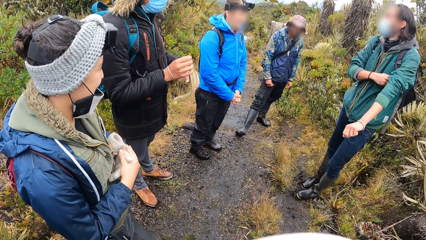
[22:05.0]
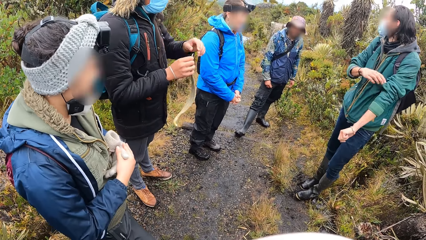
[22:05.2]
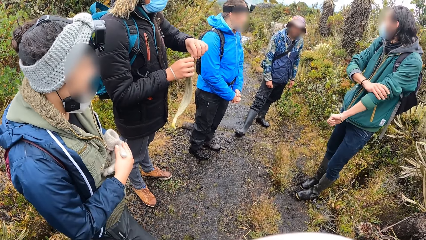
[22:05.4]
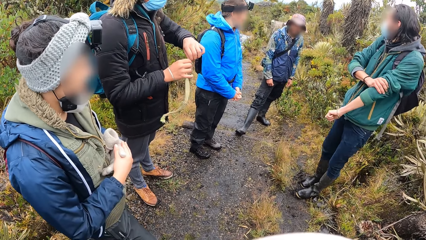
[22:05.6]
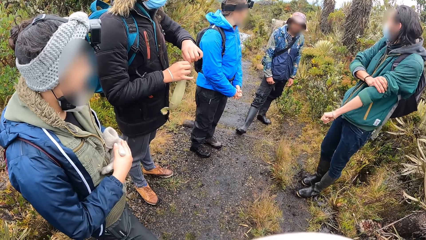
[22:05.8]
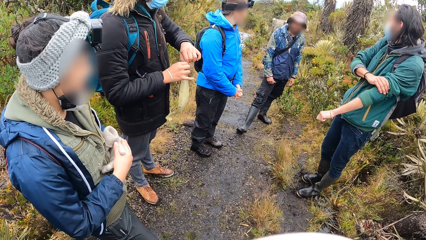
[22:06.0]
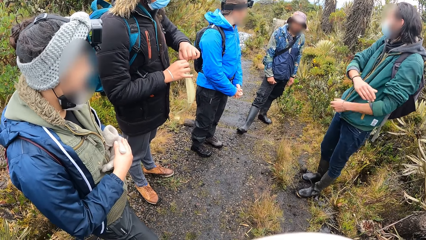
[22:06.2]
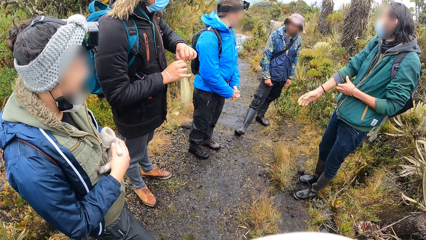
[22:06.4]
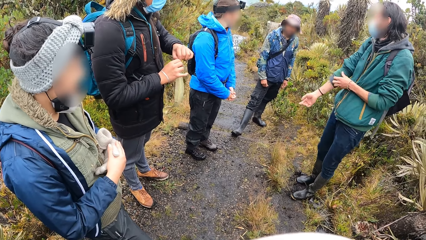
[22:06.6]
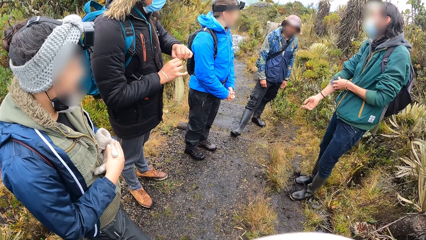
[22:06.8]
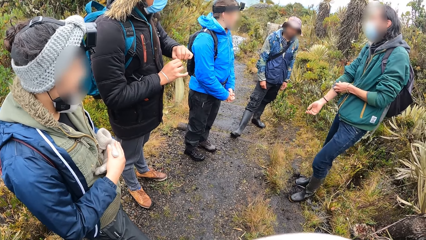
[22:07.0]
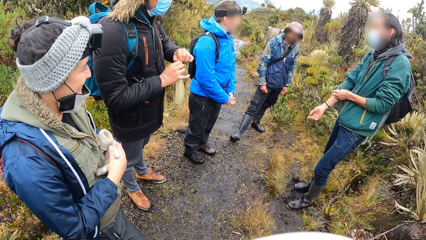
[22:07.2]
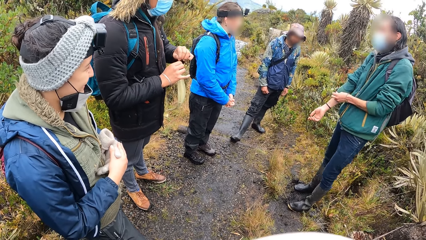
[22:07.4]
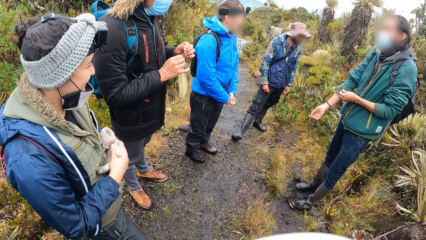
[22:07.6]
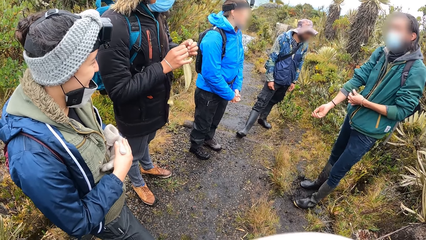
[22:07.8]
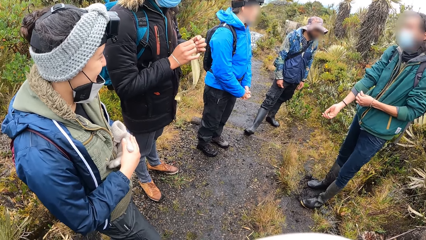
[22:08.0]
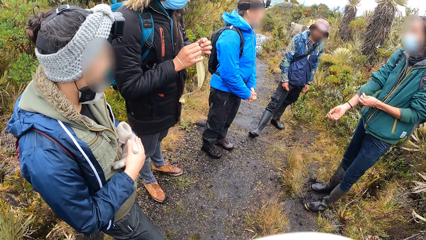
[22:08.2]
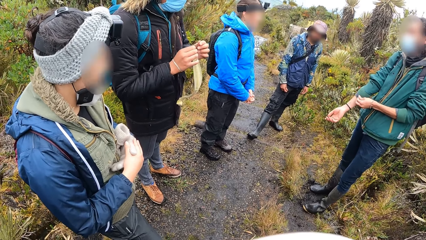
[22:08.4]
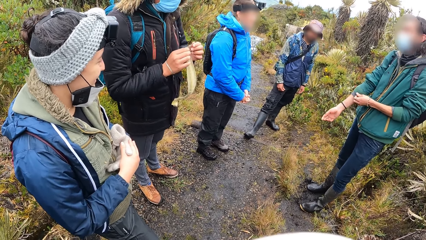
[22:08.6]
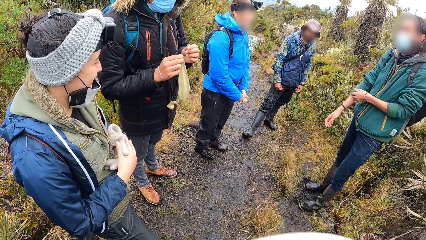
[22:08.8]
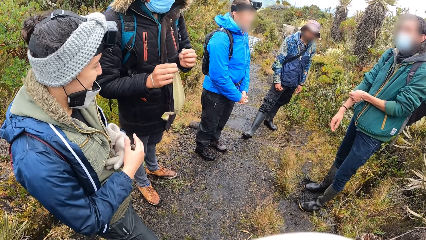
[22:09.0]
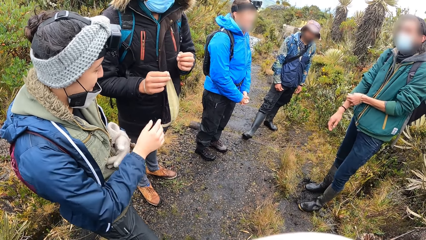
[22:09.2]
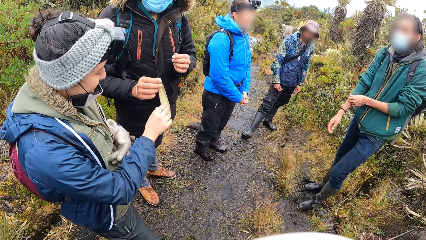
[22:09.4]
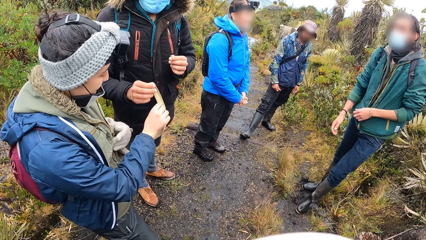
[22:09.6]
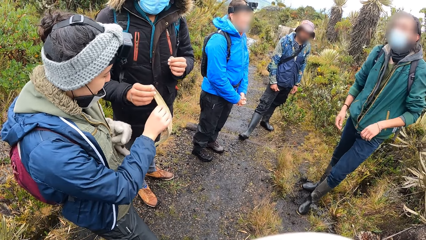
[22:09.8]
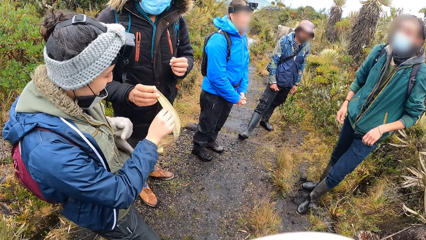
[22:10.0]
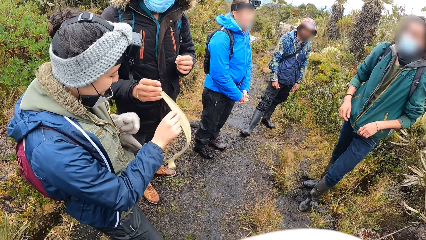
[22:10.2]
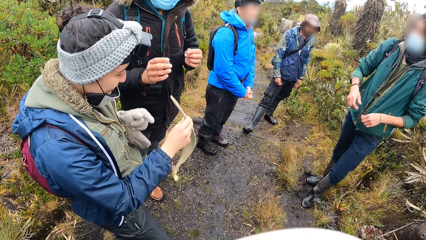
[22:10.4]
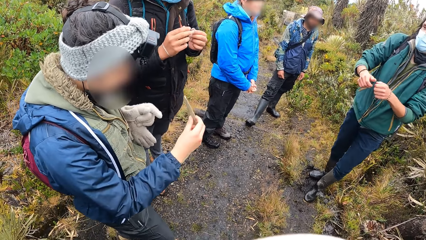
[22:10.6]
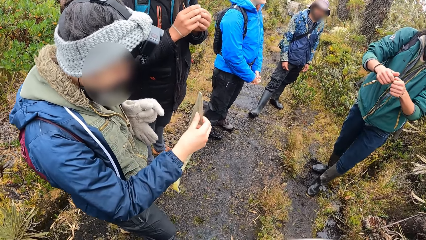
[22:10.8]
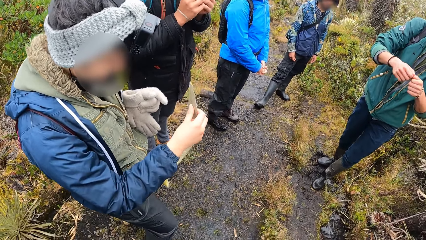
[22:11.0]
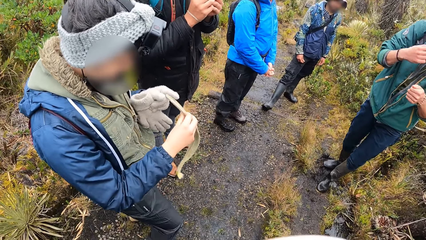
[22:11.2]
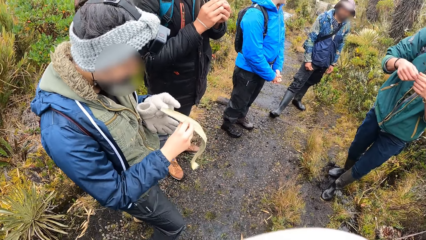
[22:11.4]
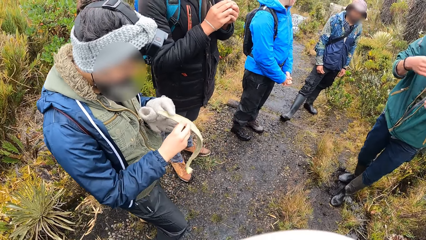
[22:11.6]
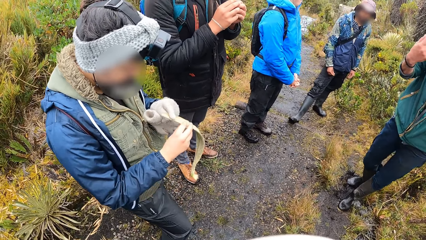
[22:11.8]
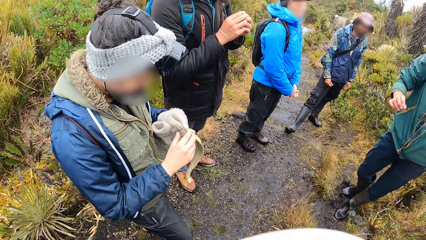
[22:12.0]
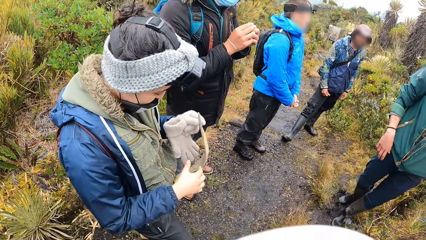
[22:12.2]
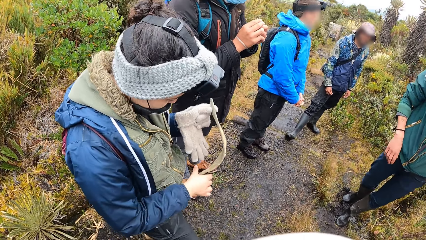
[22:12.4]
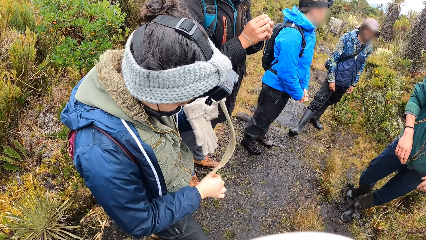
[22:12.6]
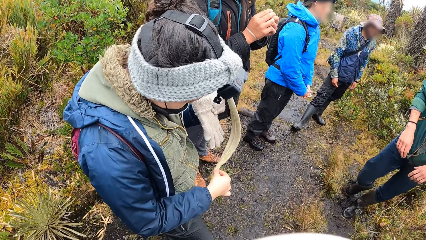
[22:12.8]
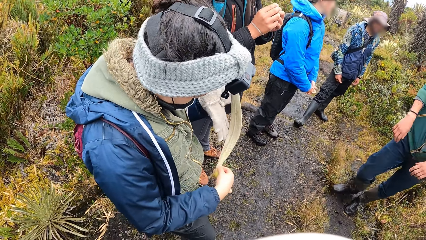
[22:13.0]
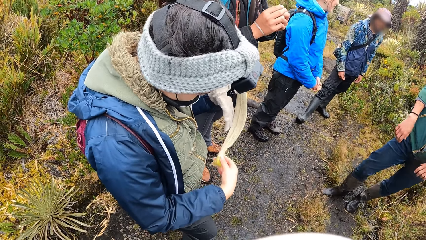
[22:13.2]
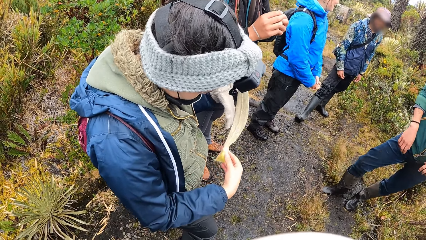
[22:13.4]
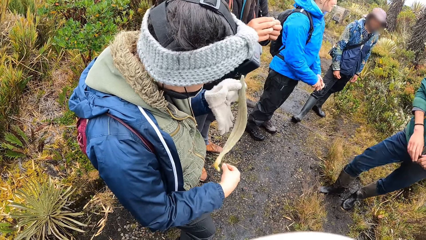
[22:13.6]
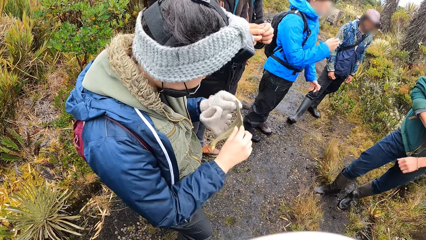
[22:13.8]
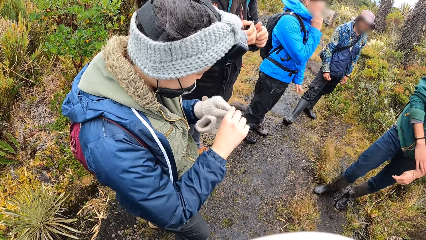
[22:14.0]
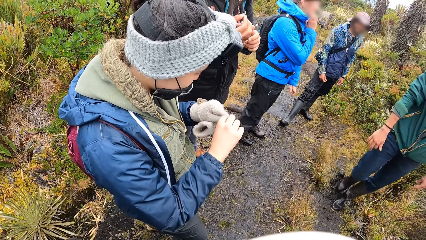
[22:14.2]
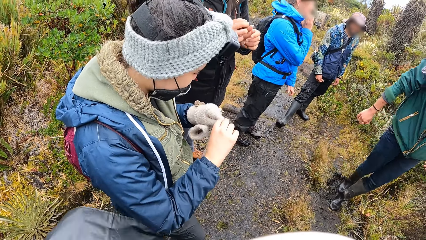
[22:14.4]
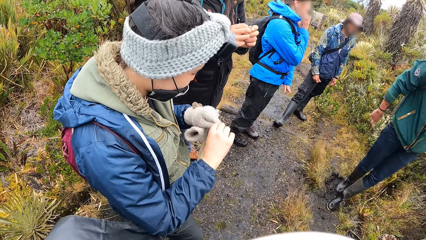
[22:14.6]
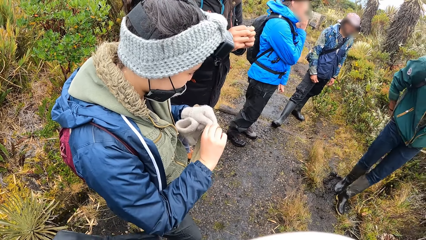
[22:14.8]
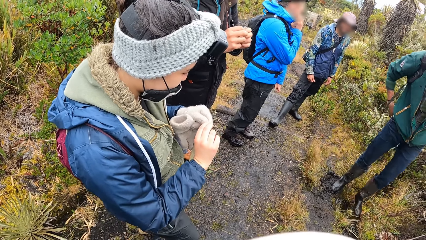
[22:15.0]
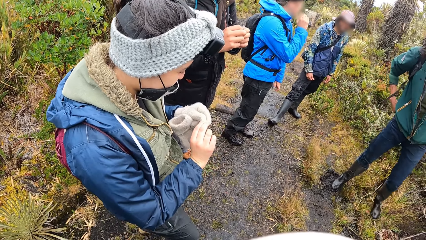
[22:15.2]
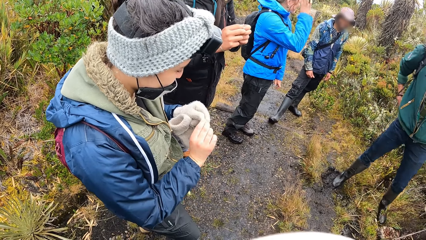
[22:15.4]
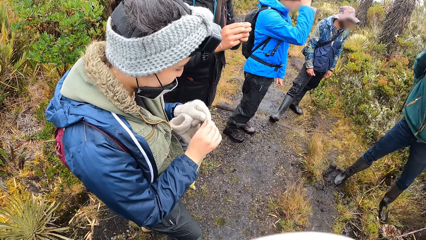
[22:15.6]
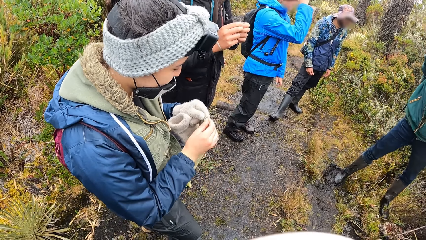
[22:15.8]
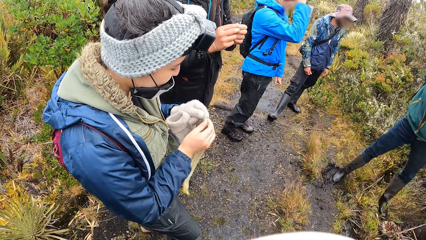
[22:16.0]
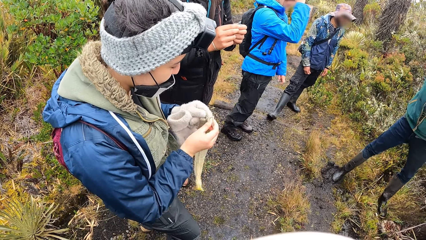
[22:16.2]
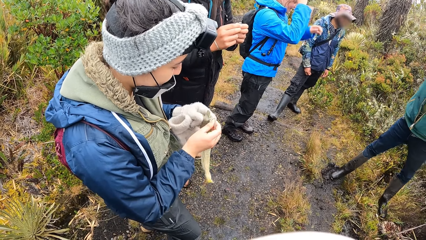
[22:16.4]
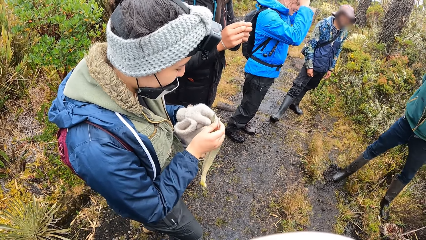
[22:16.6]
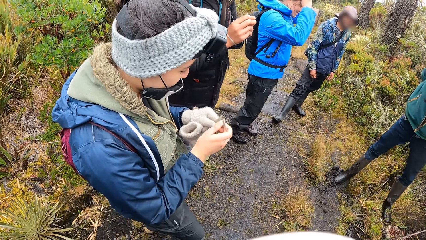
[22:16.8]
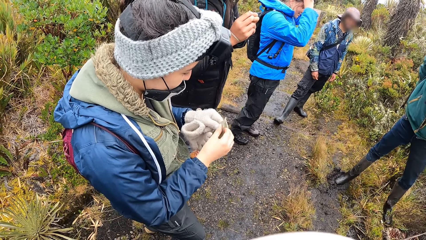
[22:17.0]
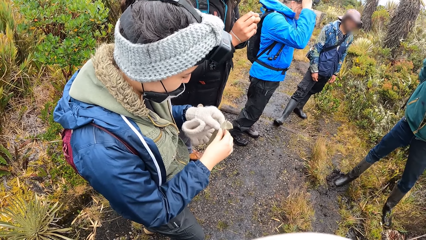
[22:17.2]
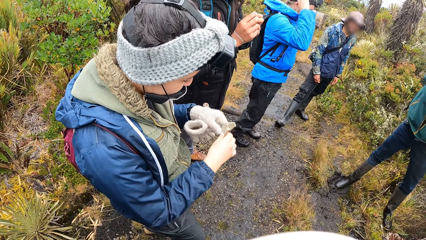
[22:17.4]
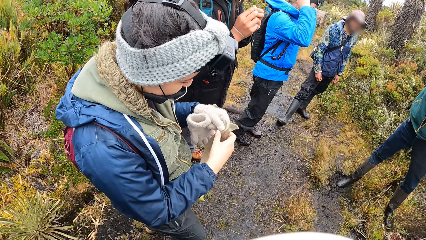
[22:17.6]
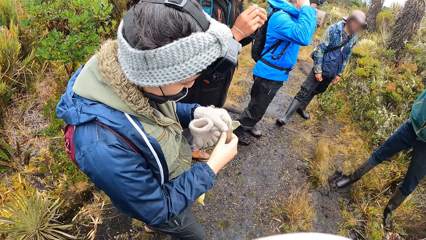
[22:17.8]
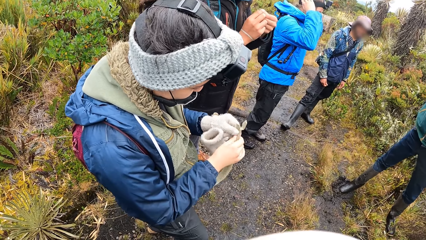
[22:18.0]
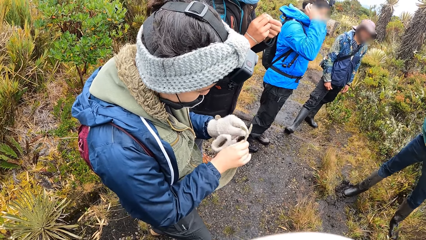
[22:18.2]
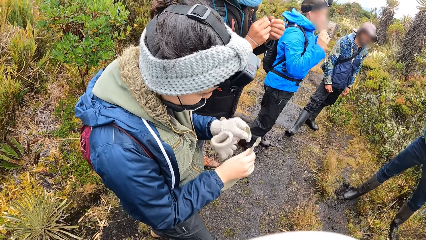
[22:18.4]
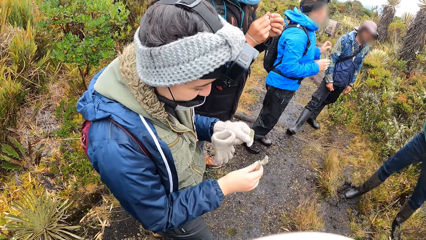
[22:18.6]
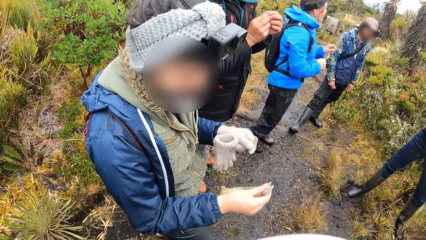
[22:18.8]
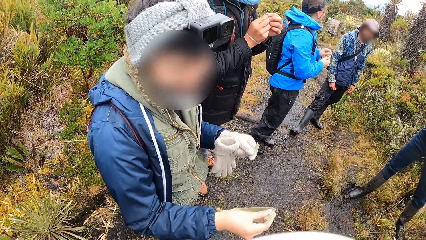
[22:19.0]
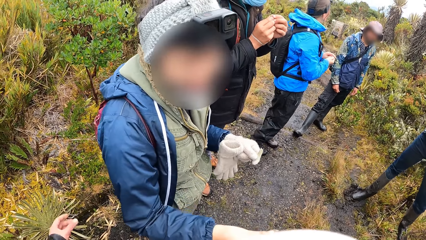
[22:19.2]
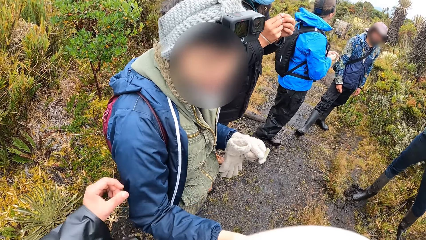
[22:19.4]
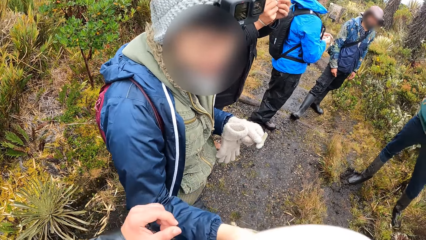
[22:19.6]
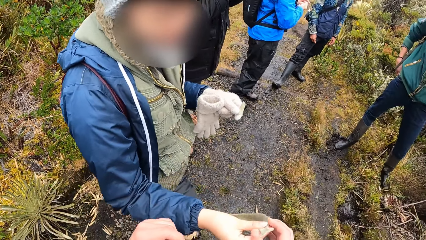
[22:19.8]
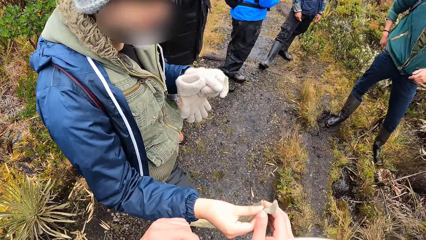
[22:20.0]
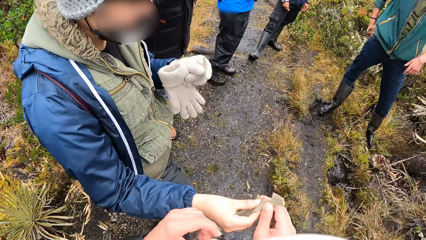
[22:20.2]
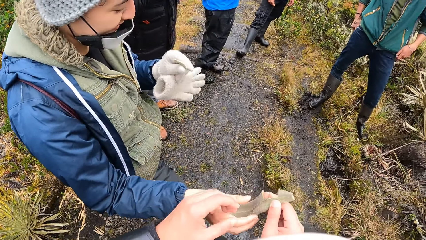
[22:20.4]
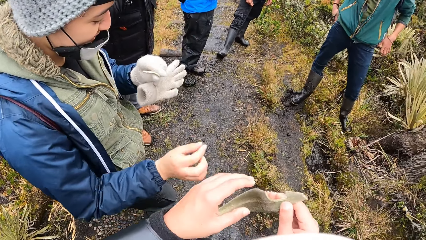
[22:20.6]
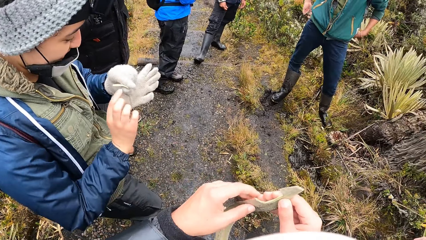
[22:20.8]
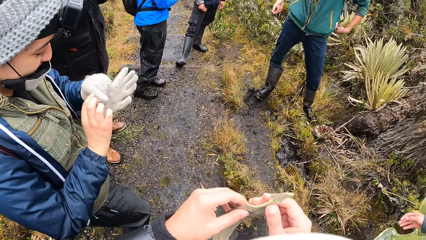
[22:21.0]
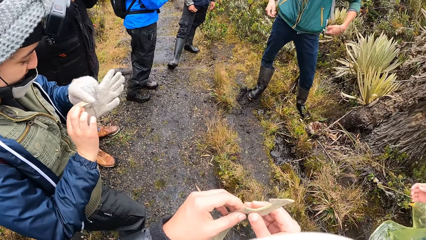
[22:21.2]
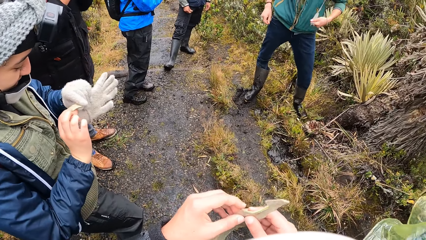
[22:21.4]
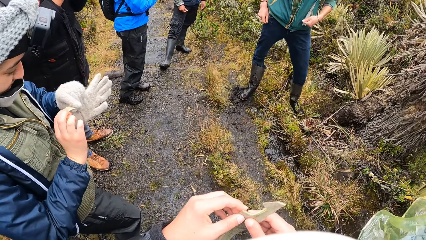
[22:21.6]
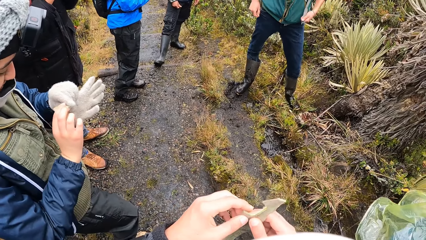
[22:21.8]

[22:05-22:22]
A man checks a plant. He cuts the plant stalk with his left hand. He passes the plant stalk to a woman with his right hand. The woman receives the plant stalk from the man with her right hand. She checks the plant. She holds the plant stalk with her hands. She cuts the plant stalk with her hands. The camera wearer moves the left hand. The woman passes the plant stalk in her right hand to the camera wearer's right hand. The camera wearer holds the plant stalk with both hands.
